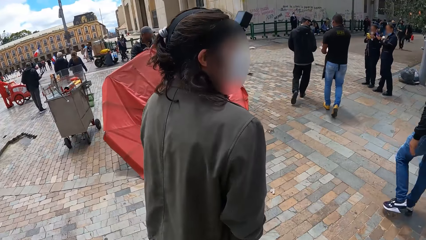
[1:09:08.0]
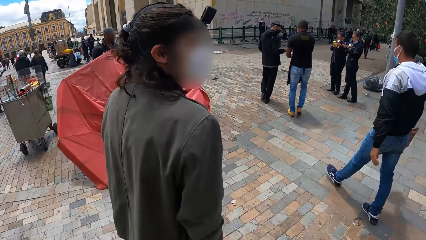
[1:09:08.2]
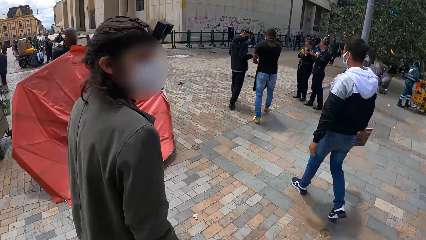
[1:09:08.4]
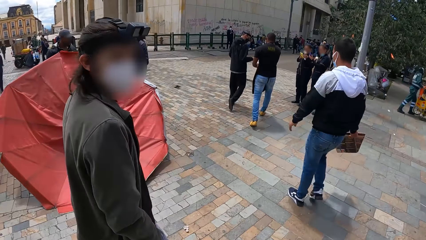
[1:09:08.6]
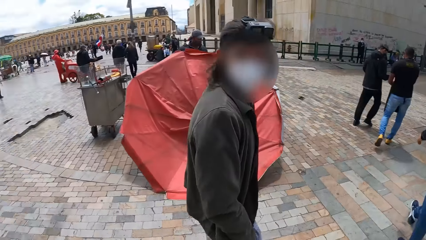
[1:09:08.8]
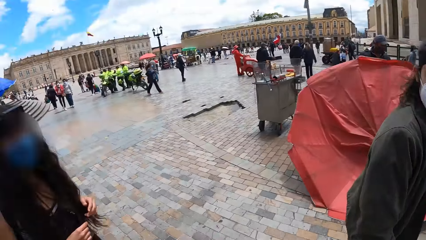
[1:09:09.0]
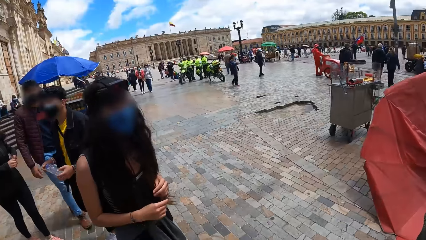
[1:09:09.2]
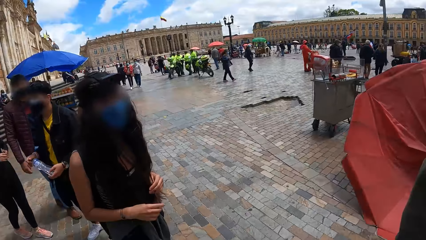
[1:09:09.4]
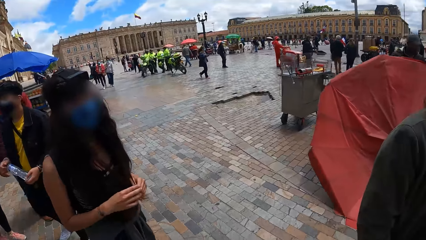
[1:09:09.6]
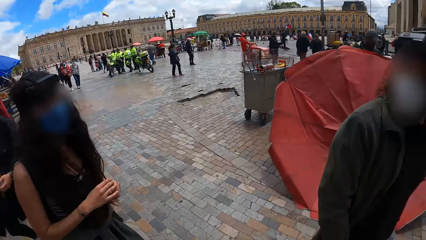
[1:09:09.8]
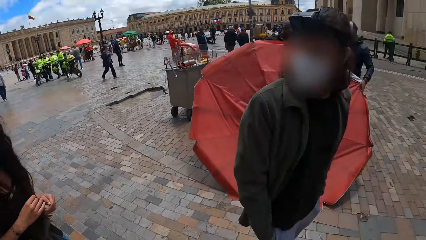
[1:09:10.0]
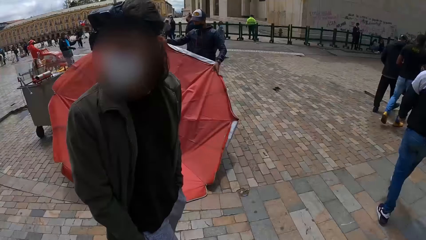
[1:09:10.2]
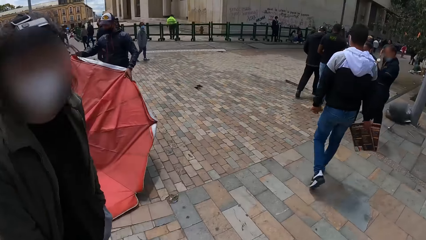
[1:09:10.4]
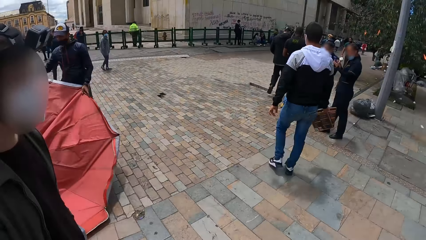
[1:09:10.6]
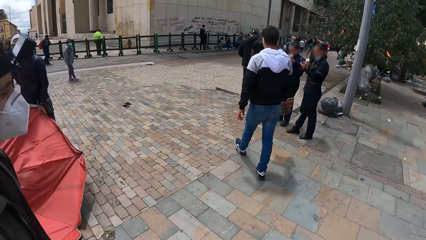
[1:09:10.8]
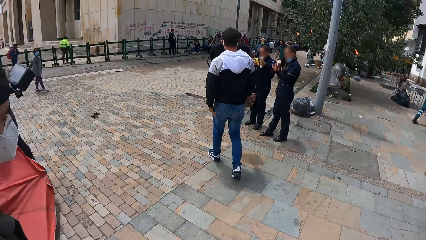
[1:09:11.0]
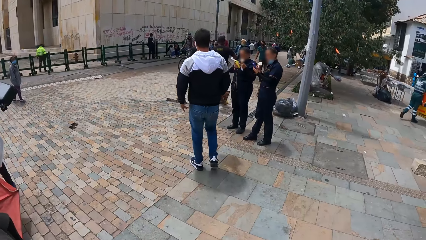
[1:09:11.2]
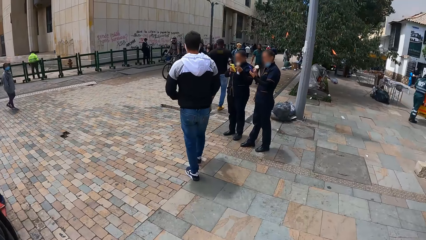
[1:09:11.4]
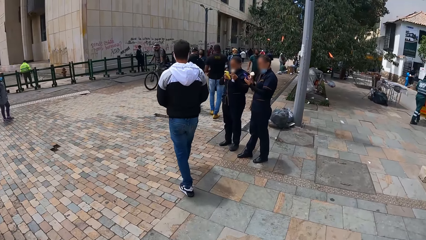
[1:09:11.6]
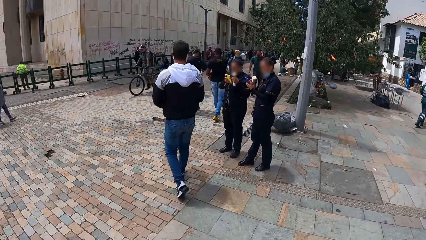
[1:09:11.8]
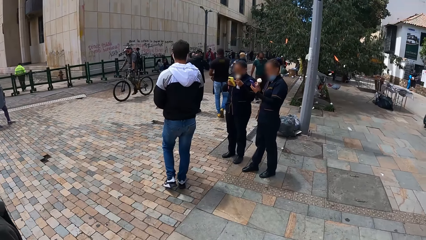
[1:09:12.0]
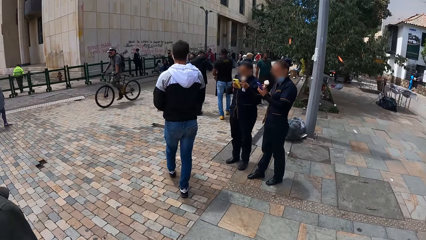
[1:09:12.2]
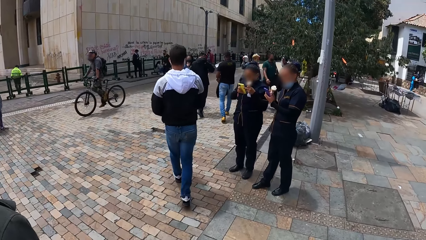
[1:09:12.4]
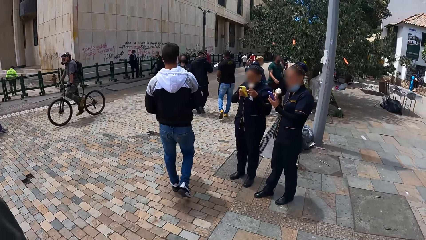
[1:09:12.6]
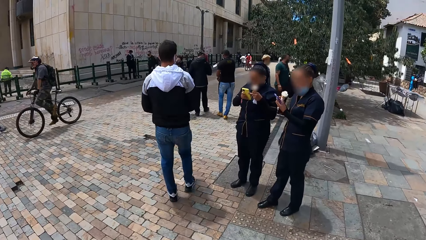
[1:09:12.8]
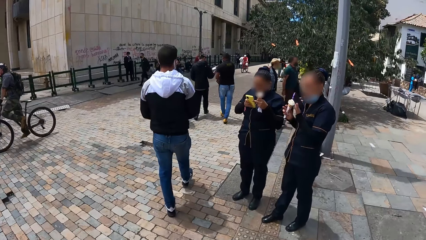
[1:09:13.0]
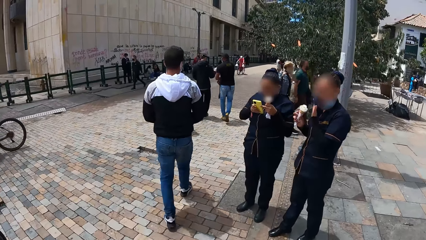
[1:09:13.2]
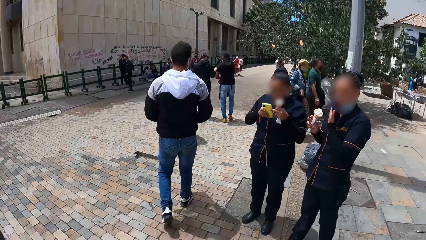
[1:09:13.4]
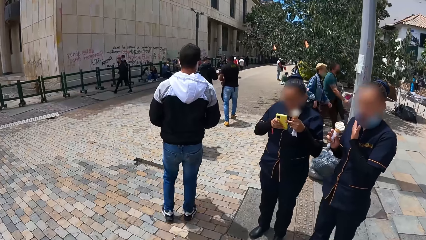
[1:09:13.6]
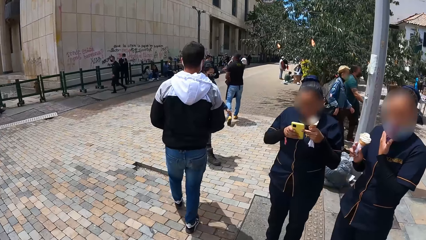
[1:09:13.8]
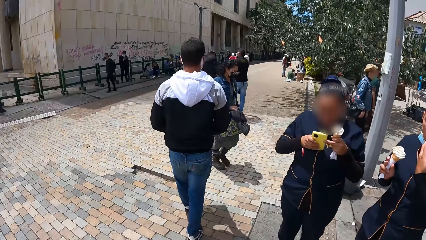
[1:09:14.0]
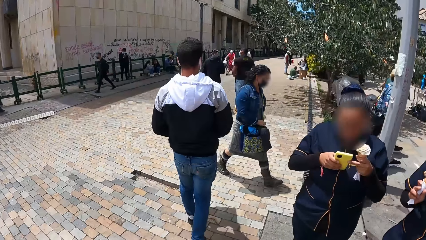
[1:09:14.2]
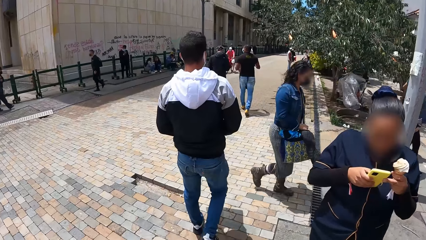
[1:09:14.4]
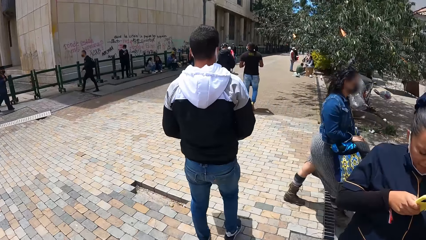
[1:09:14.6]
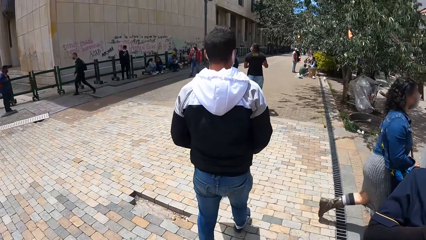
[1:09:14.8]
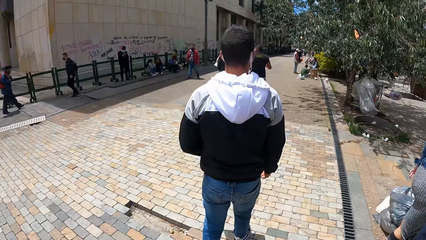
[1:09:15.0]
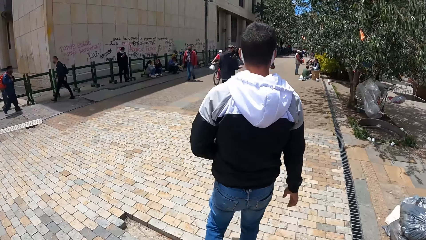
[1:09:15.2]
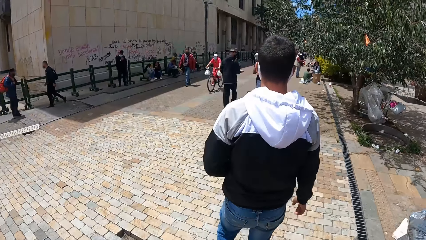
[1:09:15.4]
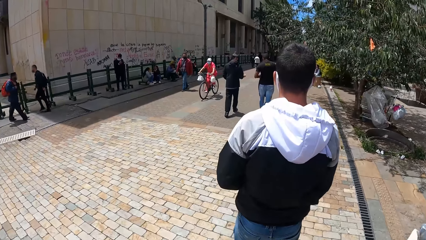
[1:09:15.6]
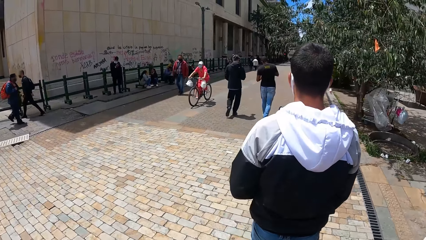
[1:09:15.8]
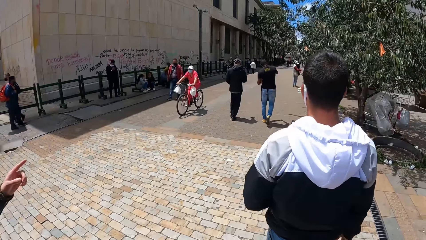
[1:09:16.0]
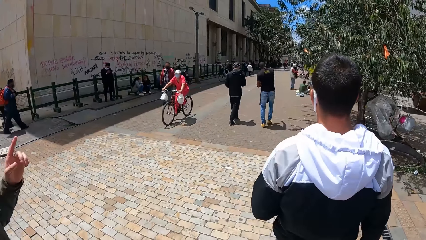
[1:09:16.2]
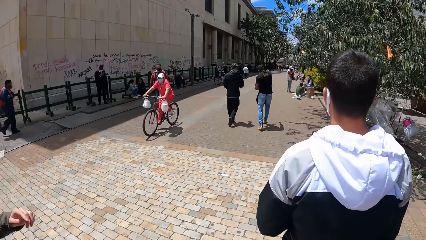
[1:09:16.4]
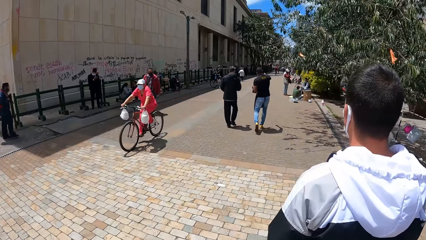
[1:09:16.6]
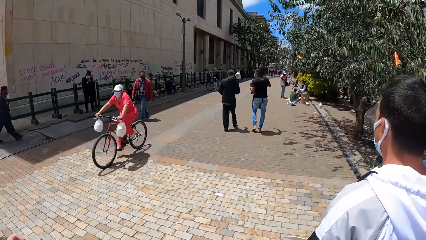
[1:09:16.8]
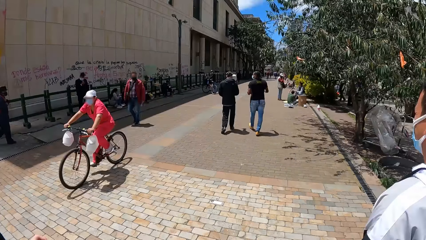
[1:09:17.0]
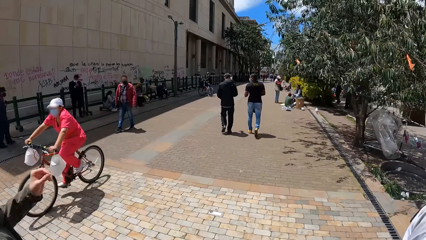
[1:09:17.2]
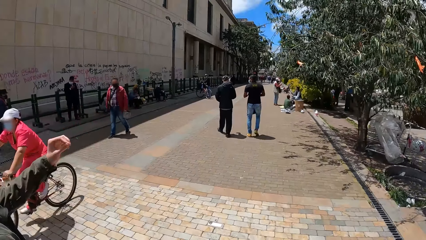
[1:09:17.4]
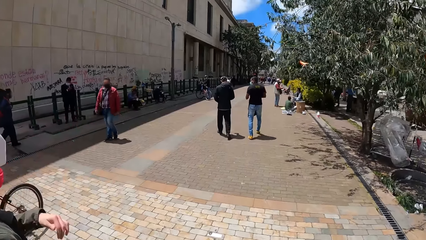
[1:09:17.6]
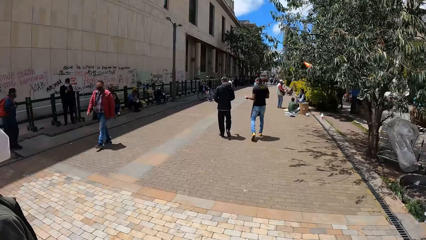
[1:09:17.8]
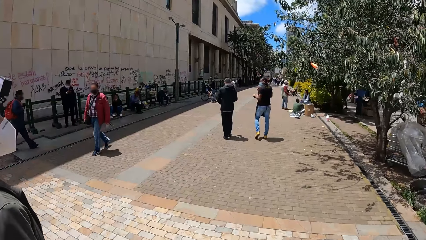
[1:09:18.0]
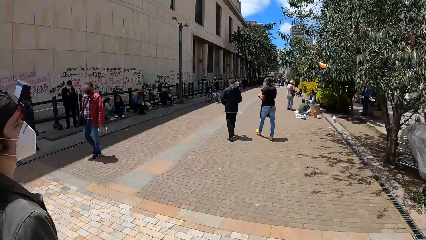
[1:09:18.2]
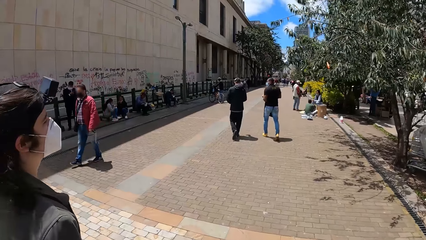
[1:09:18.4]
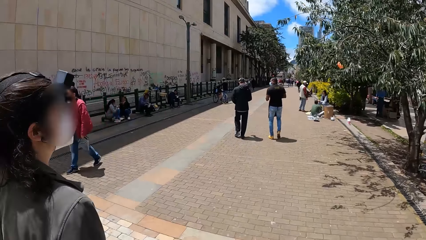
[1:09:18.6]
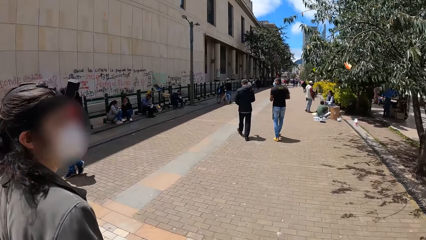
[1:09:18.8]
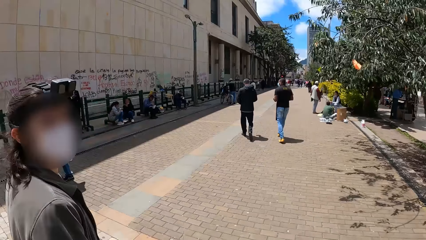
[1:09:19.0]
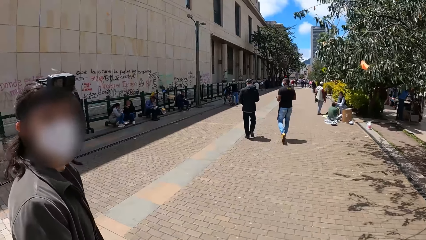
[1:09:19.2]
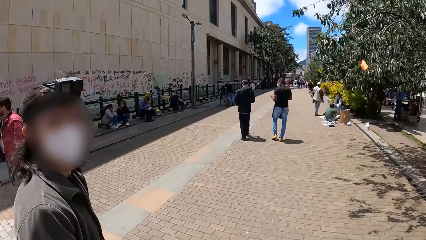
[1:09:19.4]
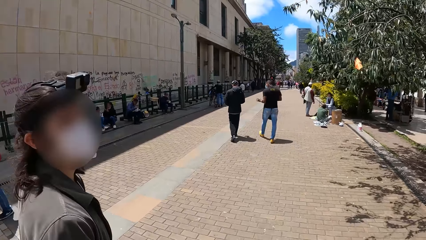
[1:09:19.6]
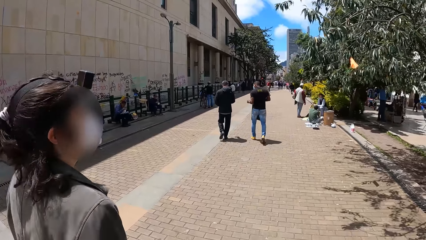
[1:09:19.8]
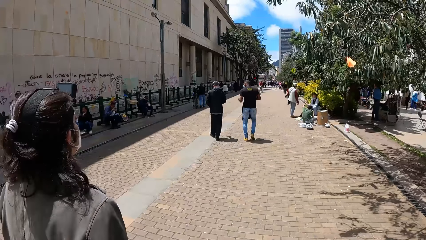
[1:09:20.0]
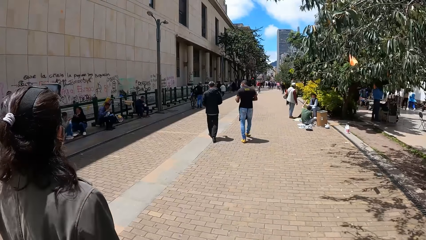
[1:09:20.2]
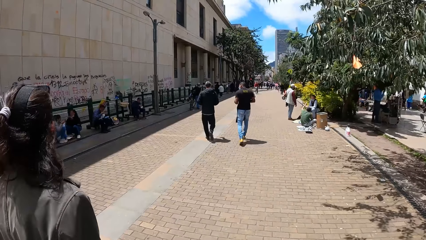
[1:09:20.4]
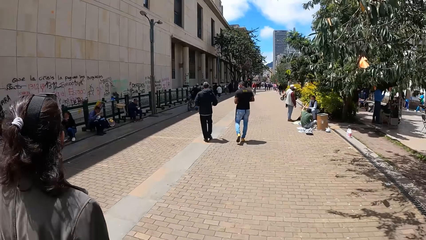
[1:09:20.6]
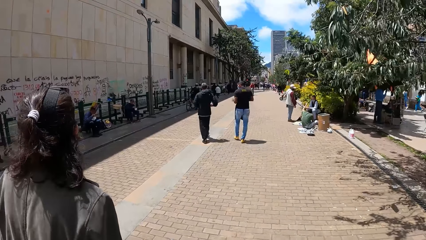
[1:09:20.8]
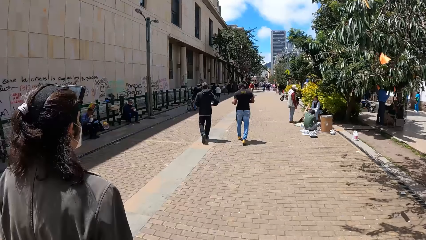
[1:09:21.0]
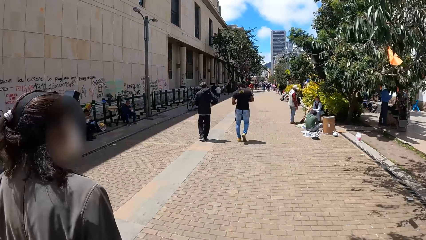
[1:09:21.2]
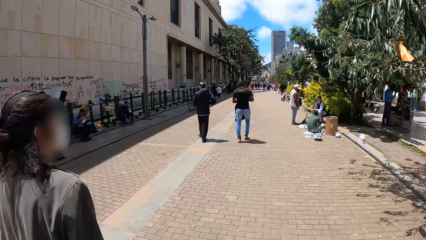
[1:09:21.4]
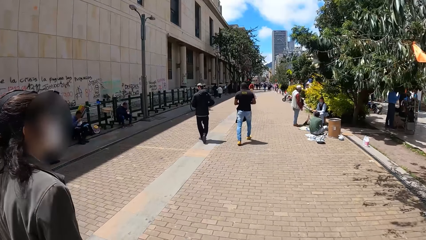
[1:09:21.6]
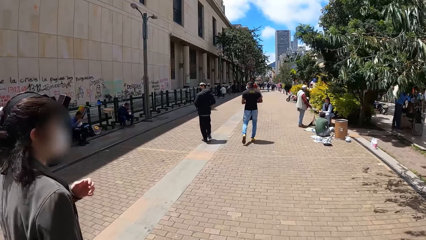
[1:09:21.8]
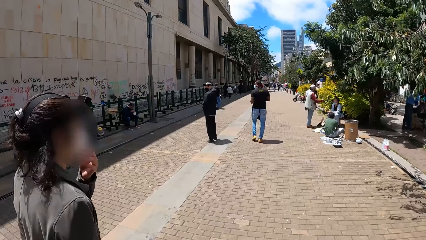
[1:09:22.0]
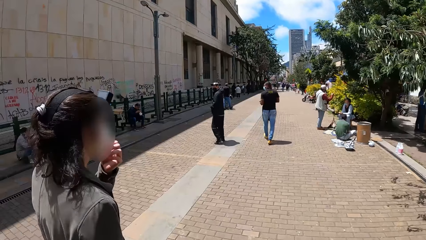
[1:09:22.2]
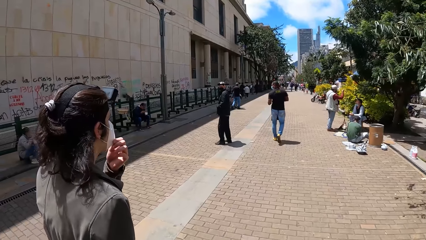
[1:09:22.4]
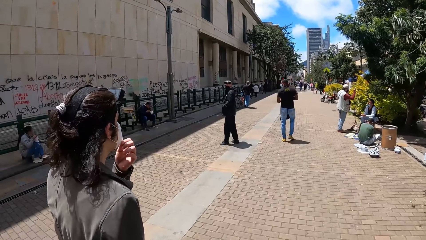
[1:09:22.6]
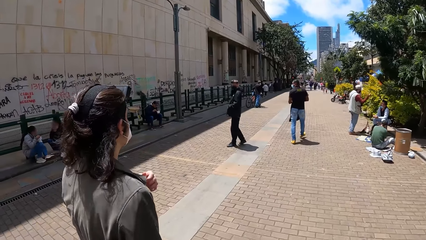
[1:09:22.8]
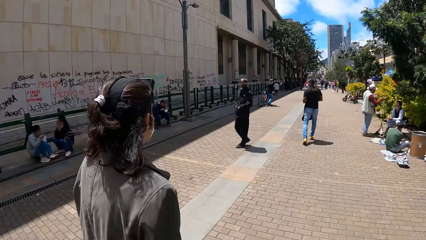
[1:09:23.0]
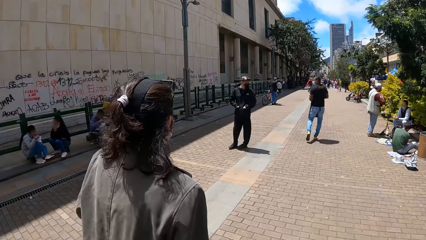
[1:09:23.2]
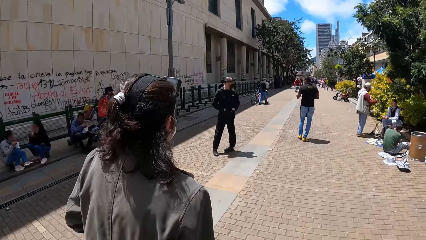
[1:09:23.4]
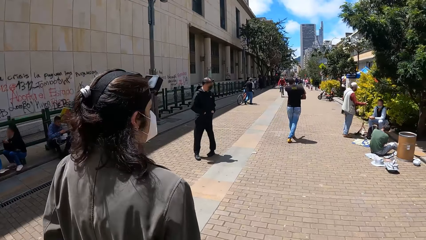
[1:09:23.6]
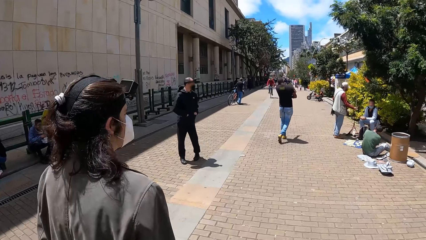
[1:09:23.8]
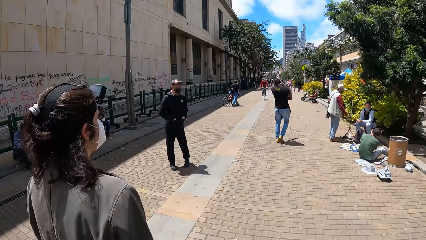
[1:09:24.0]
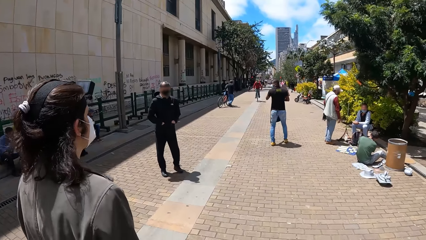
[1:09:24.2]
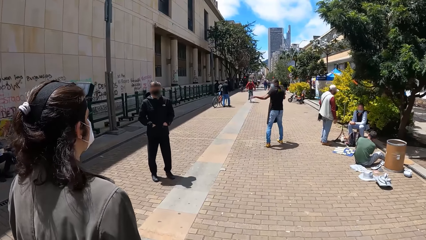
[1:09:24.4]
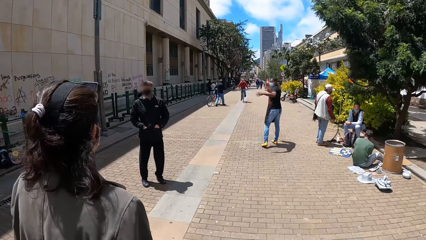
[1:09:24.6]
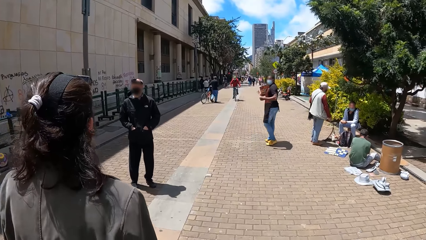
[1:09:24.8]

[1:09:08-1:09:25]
The camera wearer walks on the pavement. A man walks on the pavement. The camera wearer walks on the street. Another man takes a pamphlet from a third man with his right hand. The third man passes some pamphlets from his left hand to his right hand. A cyclist rides past the camera wearer.
